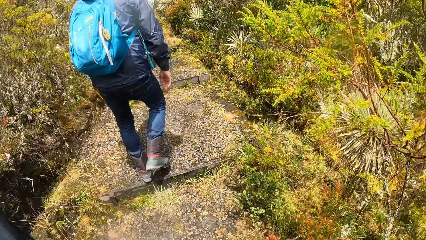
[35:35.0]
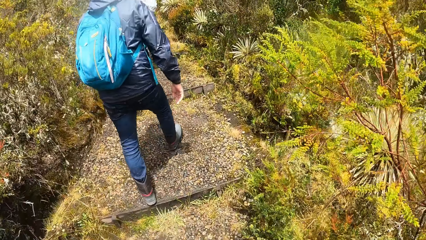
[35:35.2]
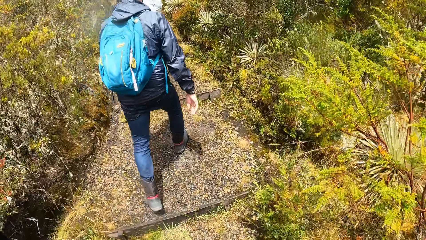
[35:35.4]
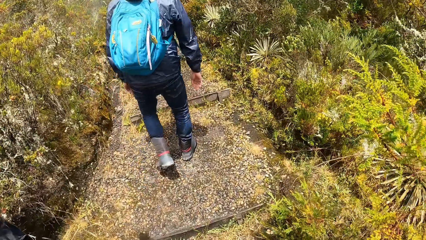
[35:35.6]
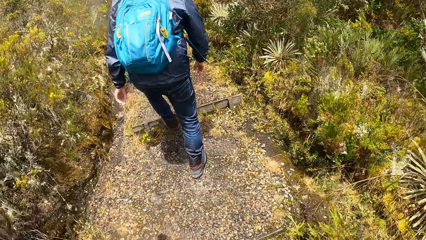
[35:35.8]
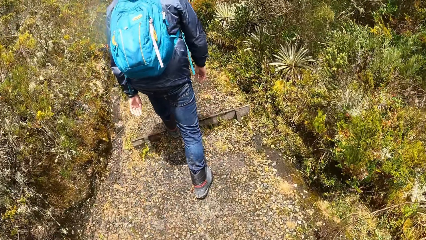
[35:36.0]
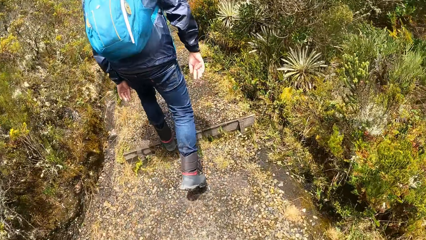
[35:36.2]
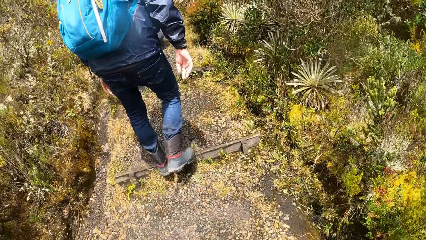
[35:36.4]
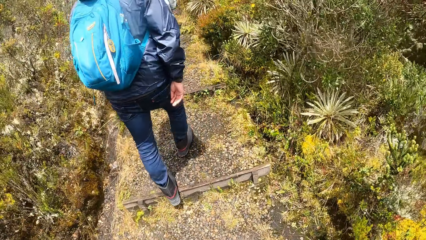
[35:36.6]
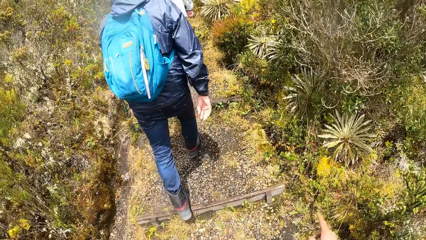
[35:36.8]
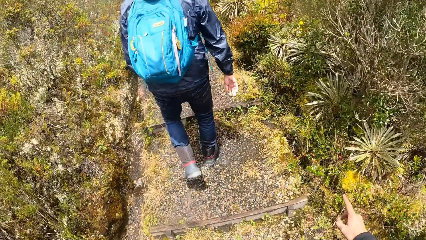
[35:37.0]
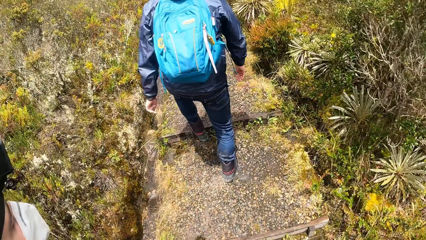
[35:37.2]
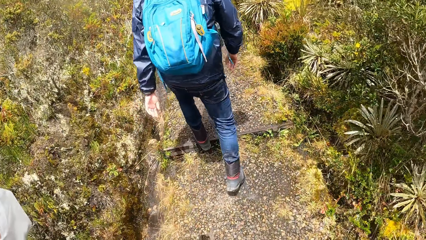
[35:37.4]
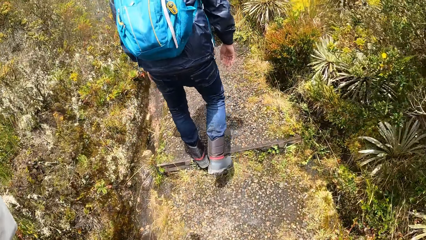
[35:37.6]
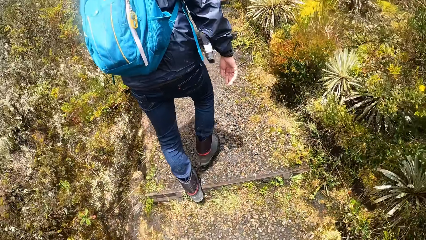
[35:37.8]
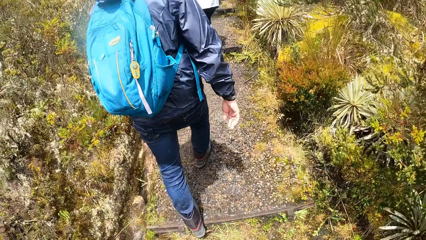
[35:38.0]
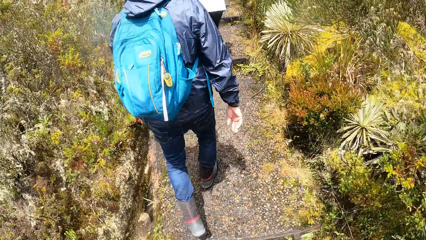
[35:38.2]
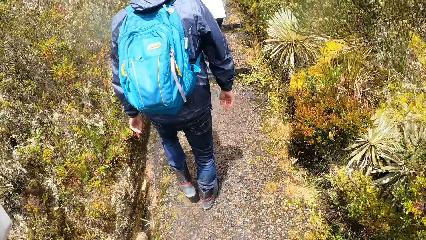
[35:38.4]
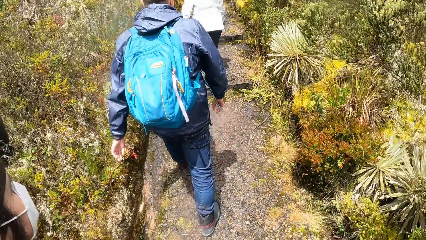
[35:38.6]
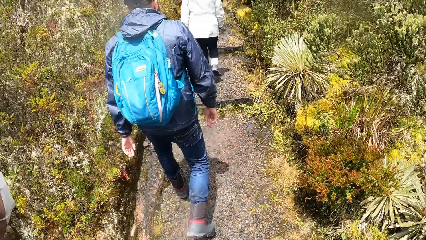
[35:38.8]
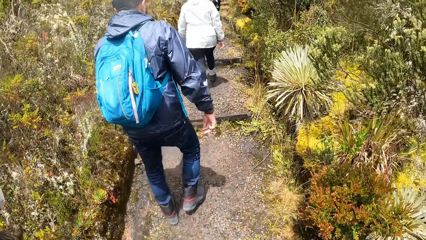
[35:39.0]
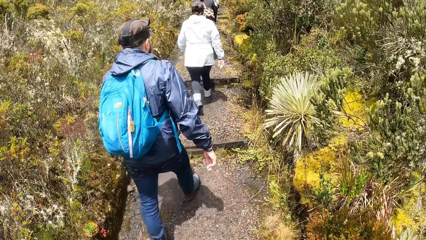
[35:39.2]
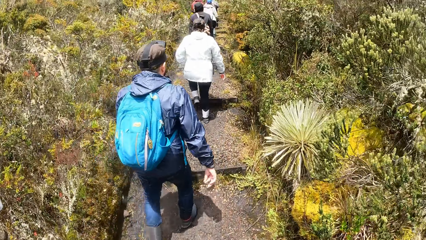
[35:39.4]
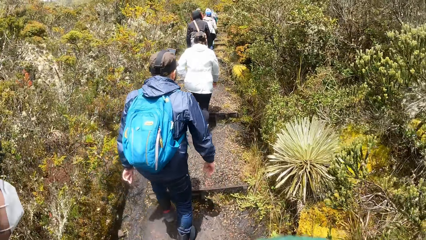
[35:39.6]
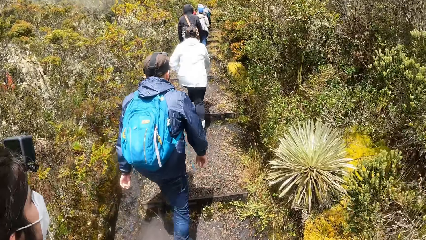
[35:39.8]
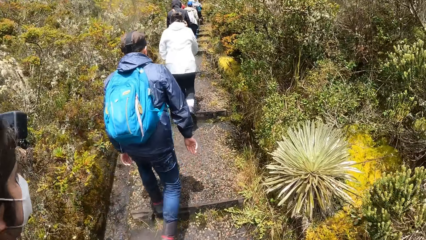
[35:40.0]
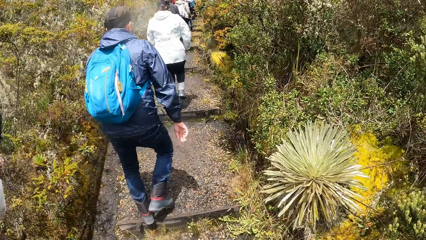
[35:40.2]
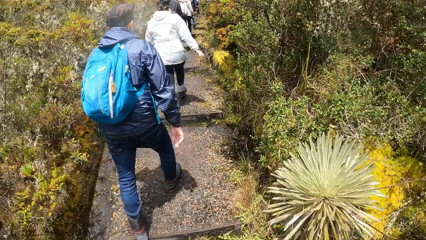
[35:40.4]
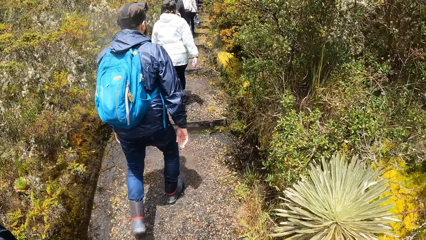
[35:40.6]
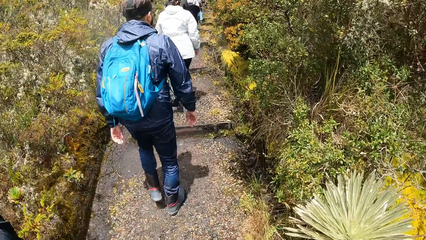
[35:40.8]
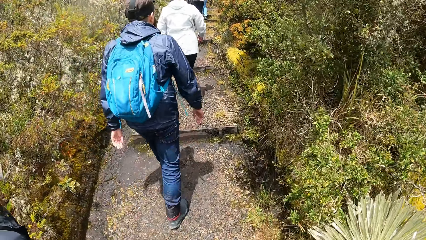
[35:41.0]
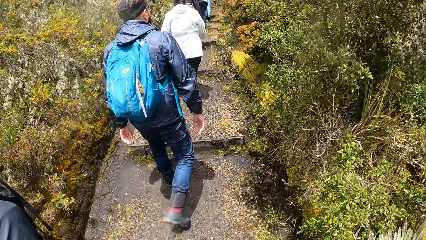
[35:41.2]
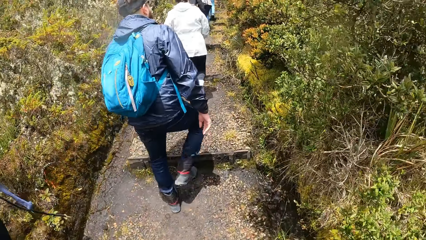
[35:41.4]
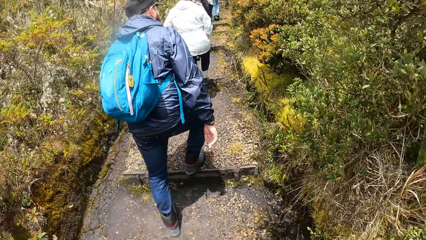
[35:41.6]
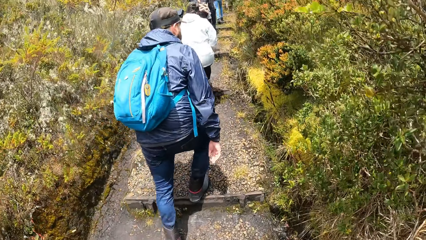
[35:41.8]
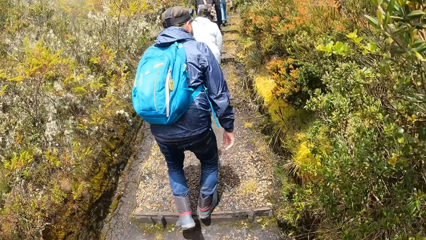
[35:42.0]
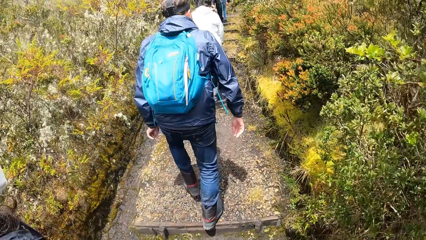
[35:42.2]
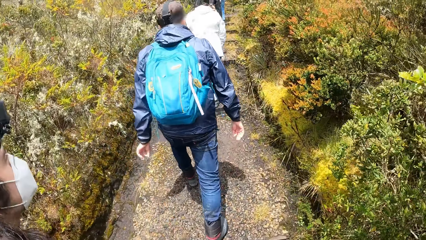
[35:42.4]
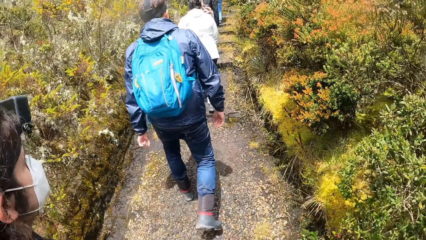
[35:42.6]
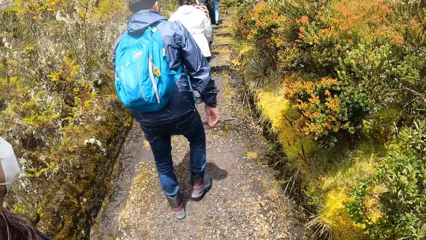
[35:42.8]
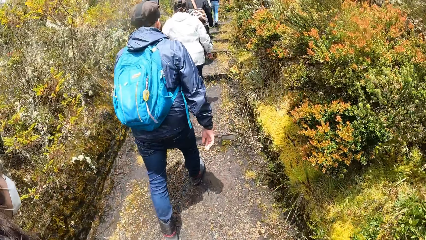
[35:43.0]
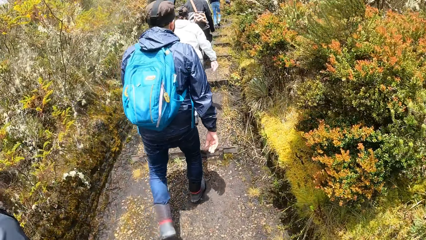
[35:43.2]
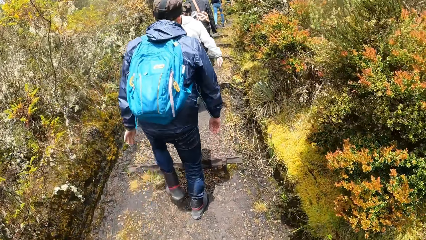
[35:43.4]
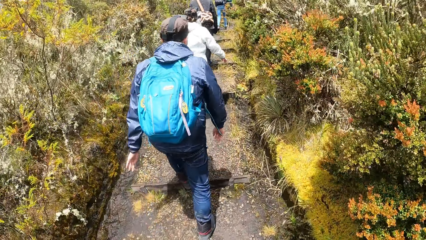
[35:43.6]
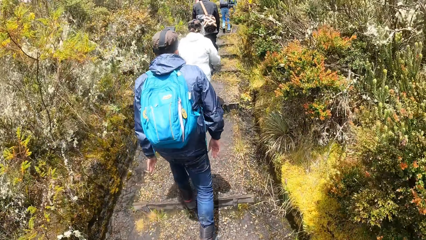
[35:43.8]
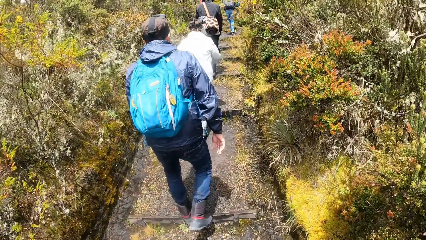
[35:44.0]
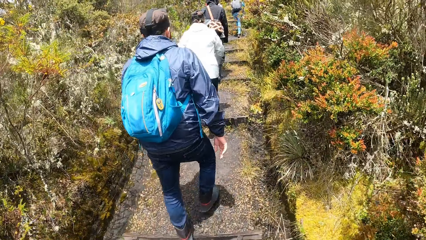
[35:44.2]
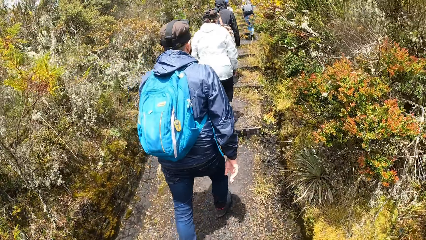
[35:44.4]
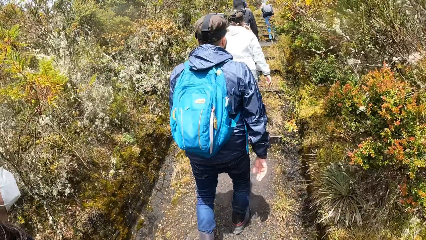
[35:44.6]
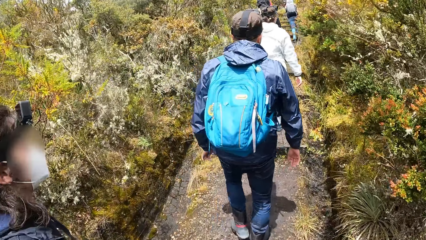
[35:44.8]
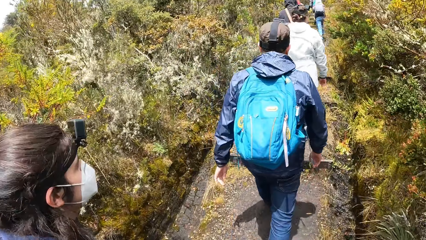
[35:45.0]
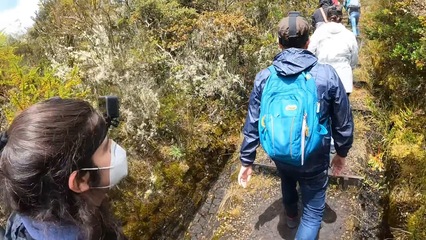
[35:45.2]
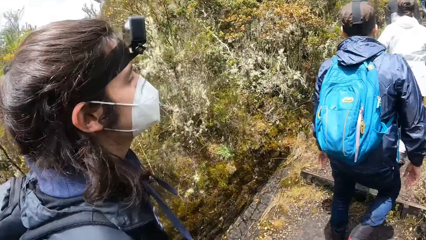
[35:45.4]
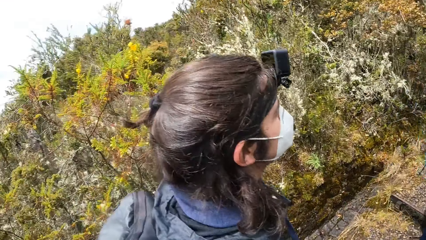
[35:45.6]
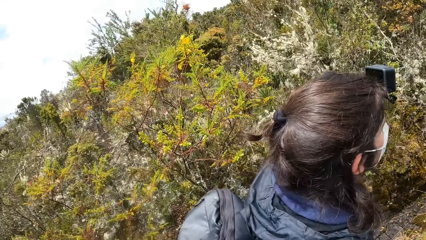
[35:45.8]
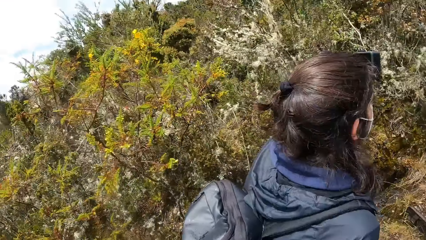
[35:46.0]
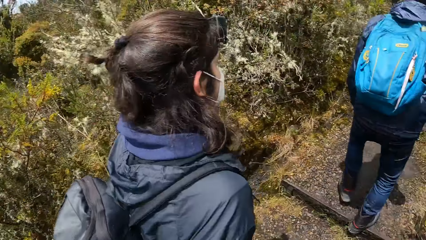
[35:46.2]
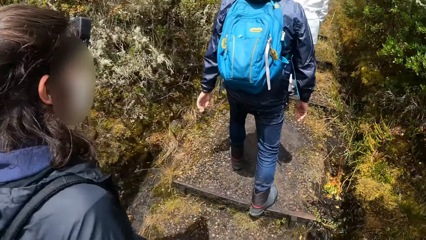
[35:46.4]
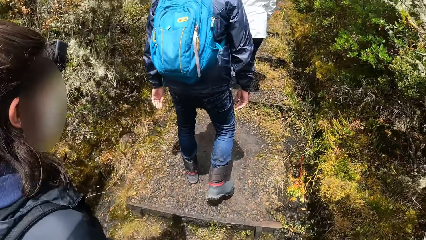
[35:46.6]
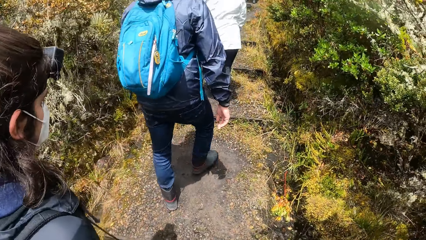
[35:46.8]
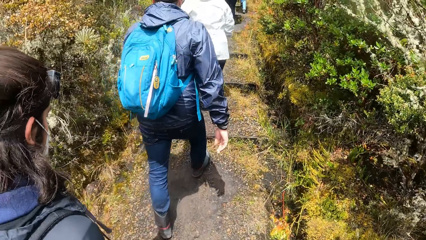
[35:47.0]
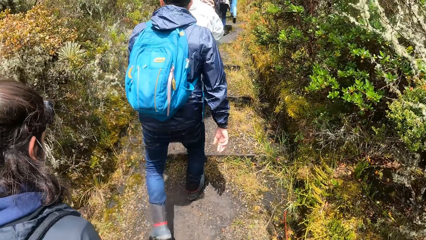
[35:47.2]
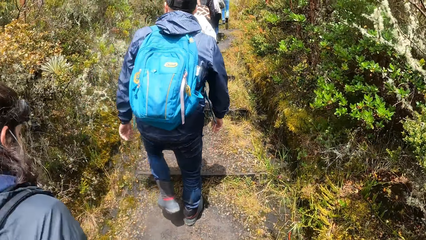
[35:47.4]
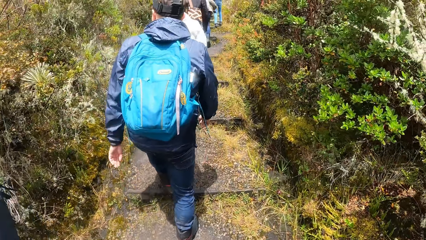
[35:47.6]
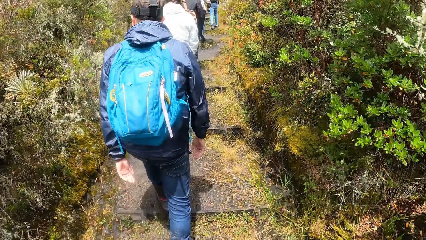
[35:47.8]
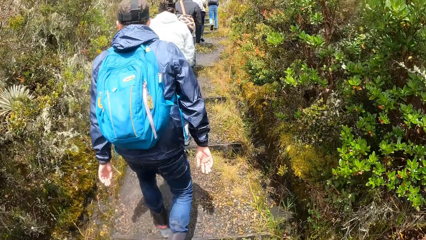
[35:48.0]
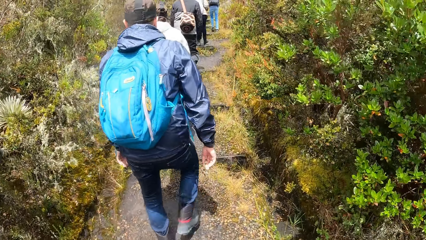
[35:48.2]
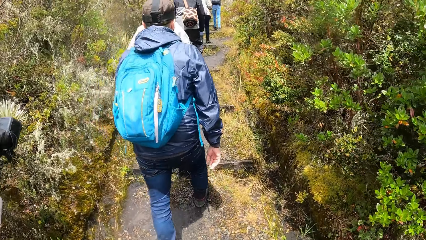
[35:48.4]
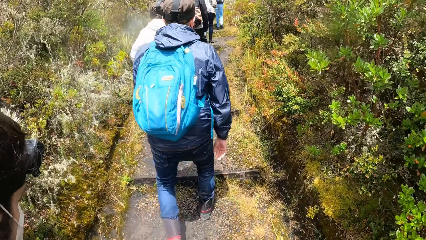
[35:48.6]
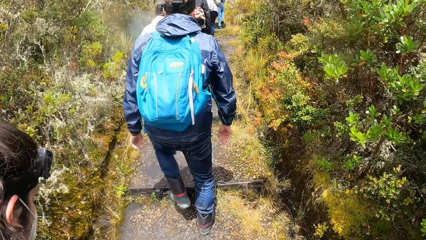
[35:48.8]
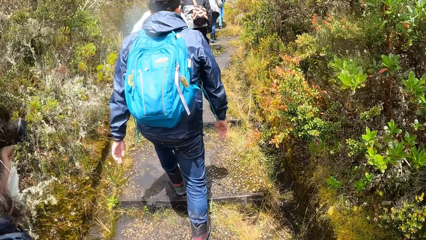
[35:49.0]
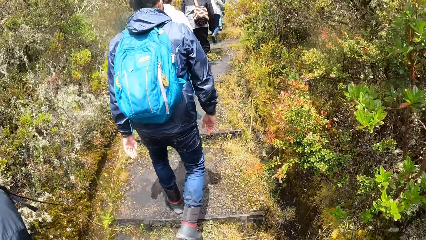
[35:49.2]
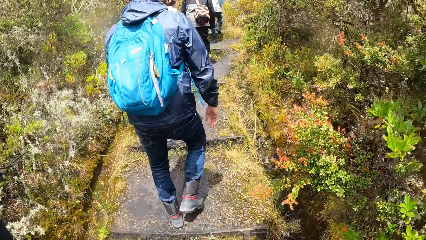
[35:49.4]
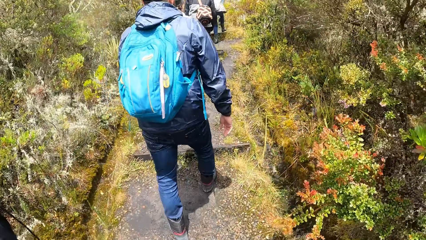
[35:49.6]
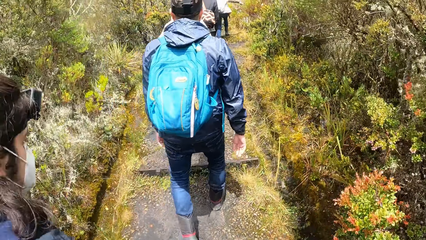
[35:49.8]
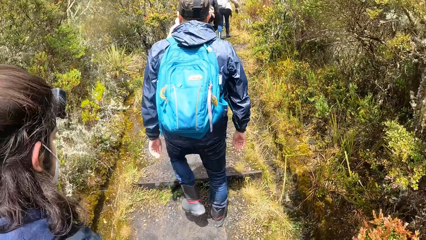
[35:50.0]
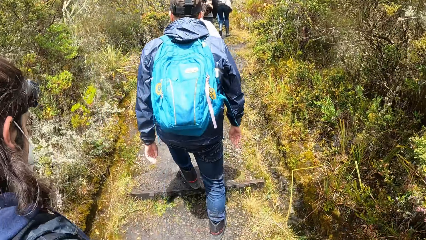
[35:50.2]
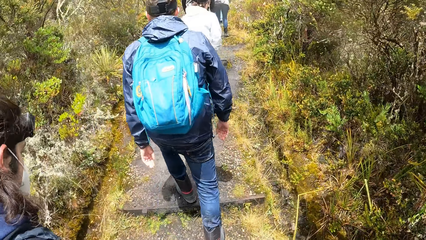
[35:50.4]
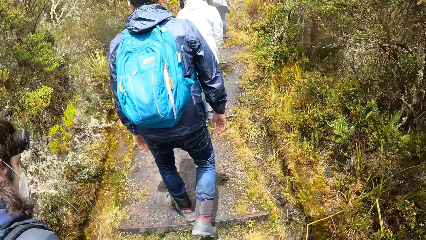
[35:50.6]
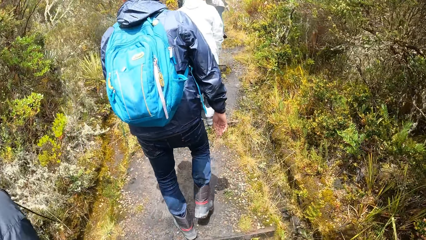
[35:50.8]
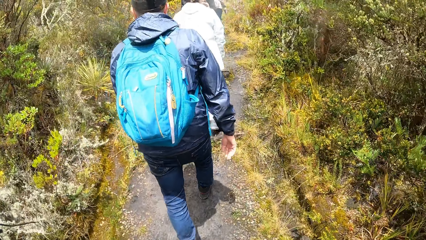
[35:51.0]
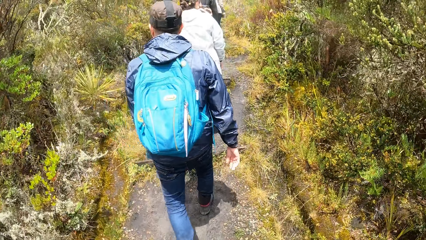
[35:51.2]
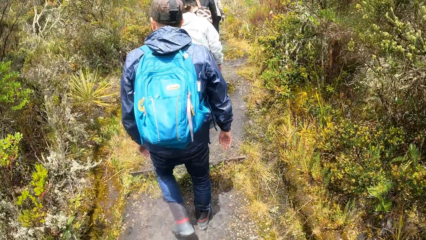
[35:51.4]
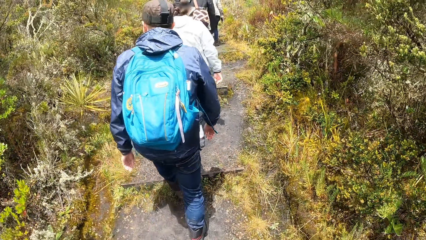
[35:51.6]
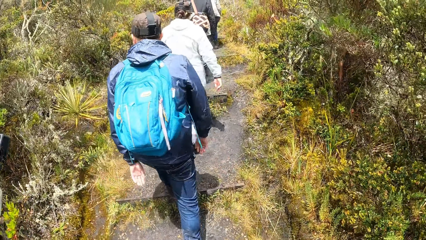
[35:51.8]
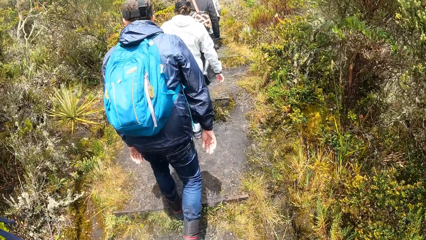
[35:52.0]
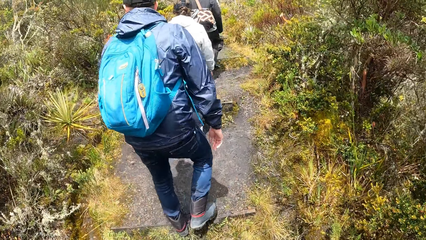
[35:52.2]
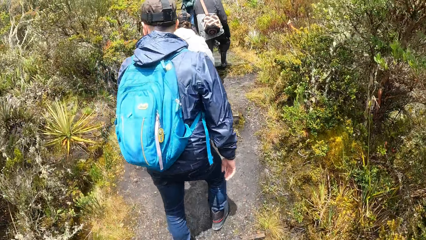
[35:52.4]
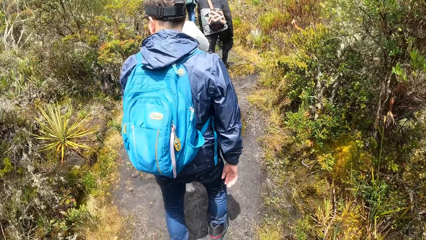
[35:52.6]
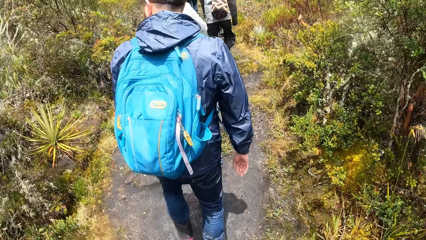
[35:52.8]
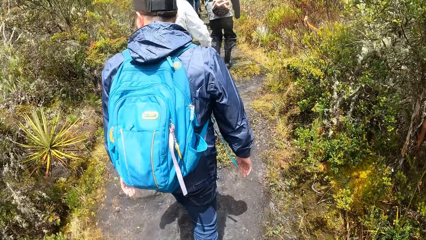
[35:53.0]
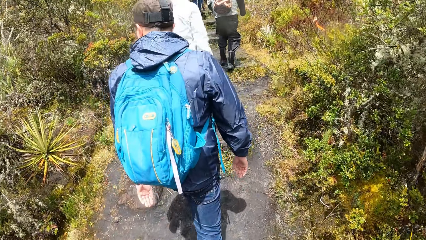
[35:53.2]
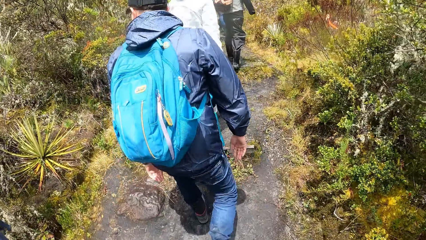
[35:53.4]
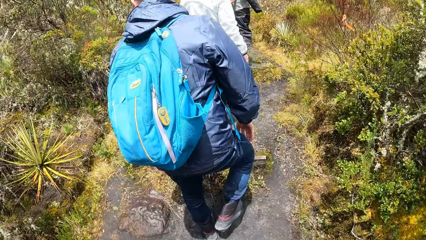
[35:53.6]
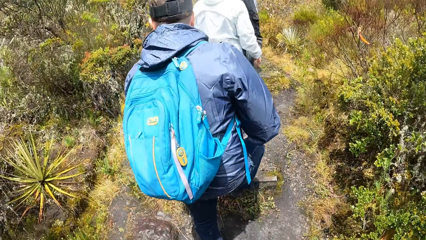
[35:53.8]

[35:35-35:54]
The camera wearer points a finger at the plants and walks on the path. They look around and walk on the path.
